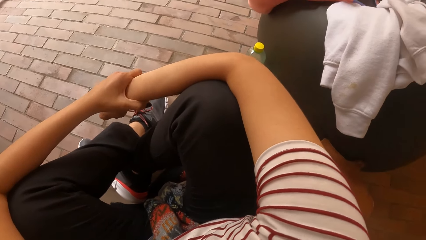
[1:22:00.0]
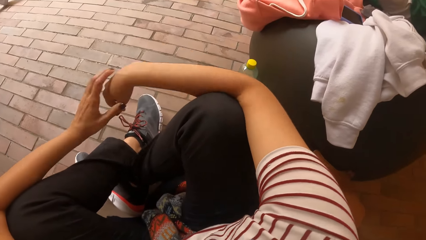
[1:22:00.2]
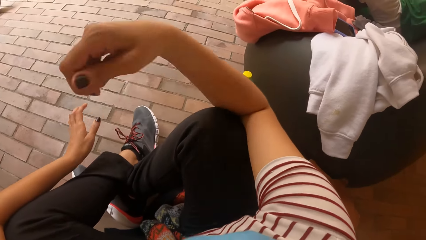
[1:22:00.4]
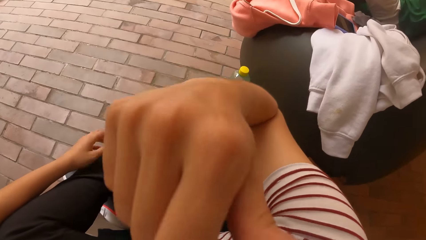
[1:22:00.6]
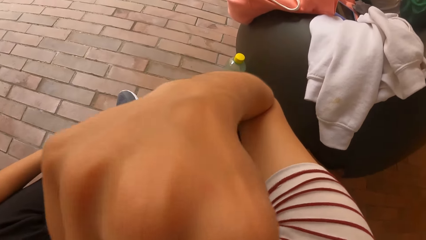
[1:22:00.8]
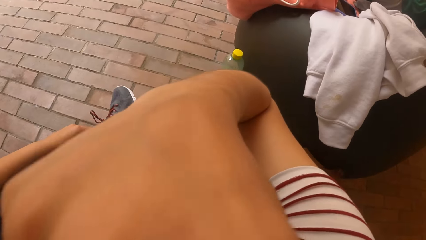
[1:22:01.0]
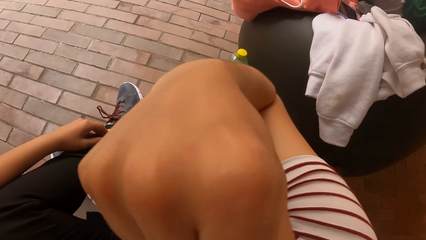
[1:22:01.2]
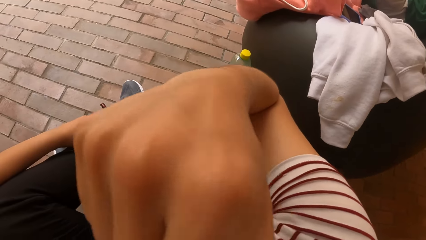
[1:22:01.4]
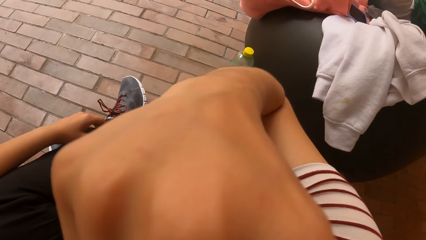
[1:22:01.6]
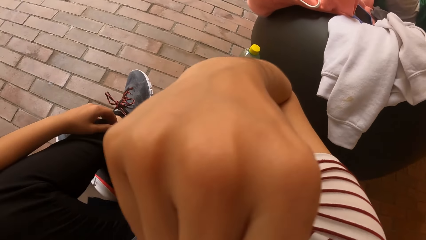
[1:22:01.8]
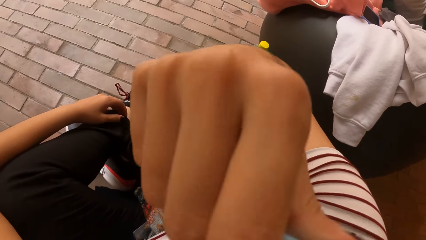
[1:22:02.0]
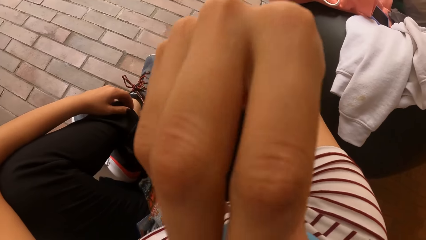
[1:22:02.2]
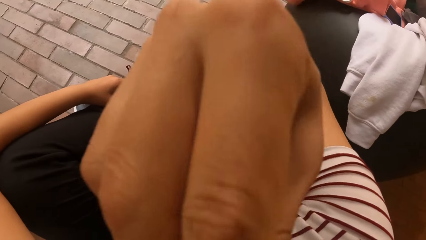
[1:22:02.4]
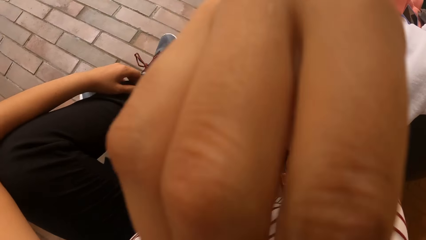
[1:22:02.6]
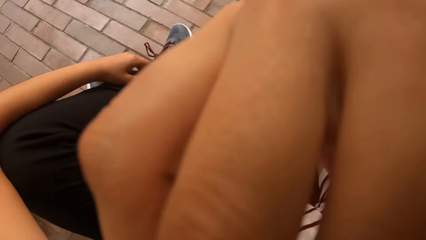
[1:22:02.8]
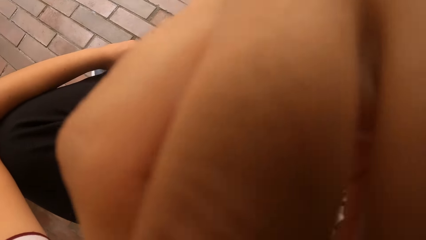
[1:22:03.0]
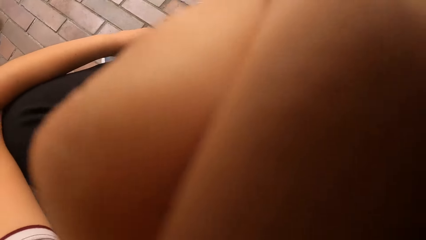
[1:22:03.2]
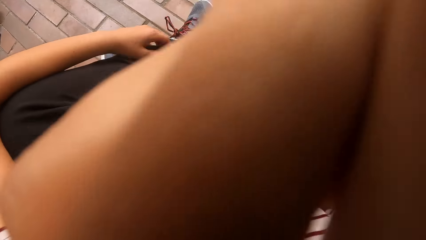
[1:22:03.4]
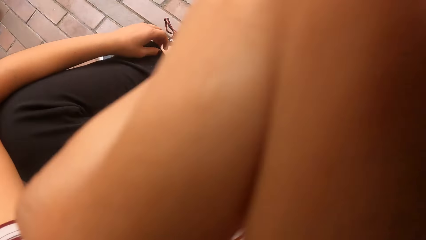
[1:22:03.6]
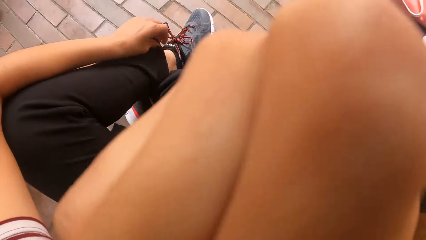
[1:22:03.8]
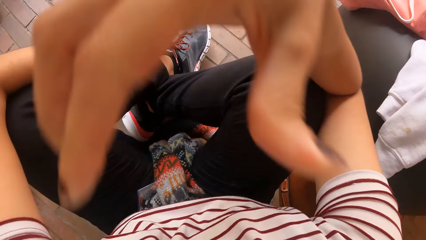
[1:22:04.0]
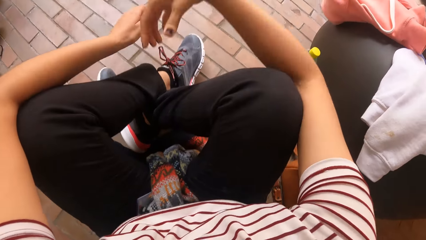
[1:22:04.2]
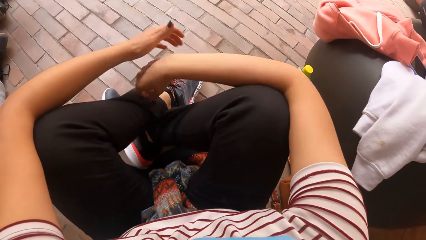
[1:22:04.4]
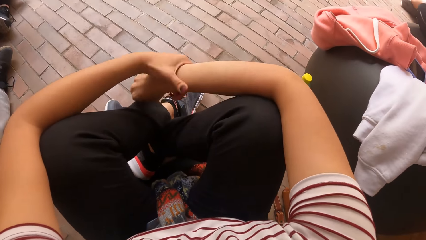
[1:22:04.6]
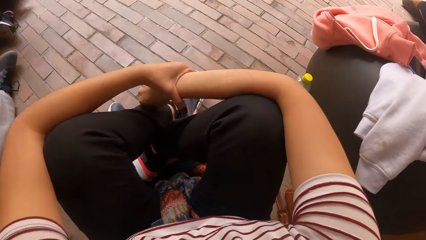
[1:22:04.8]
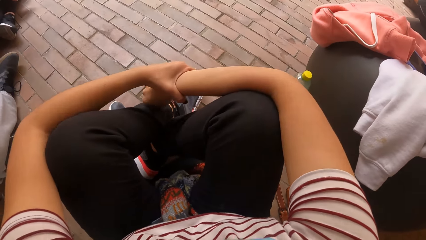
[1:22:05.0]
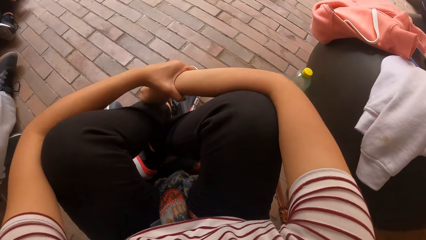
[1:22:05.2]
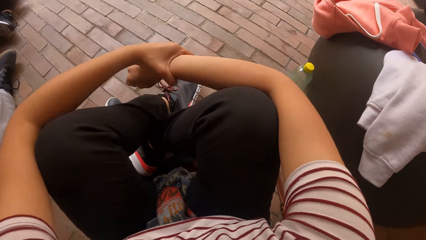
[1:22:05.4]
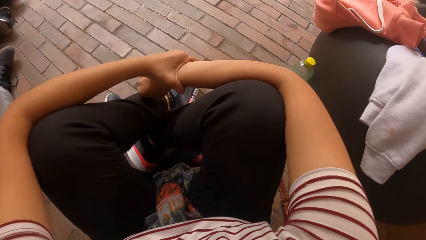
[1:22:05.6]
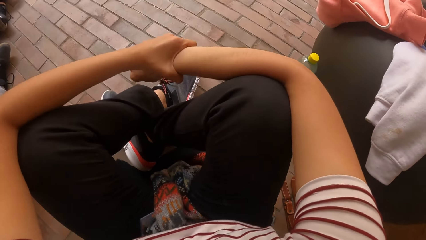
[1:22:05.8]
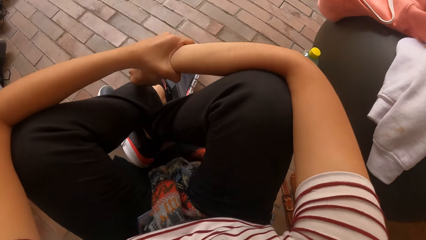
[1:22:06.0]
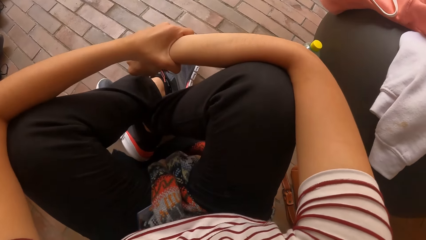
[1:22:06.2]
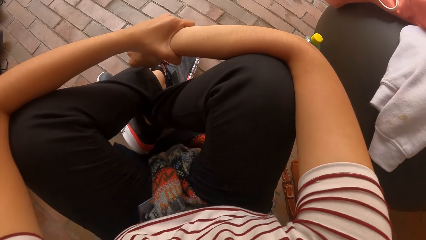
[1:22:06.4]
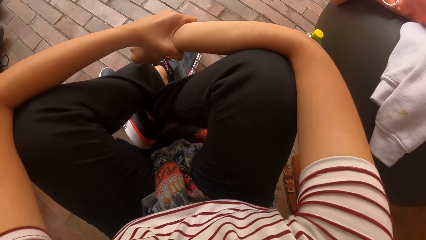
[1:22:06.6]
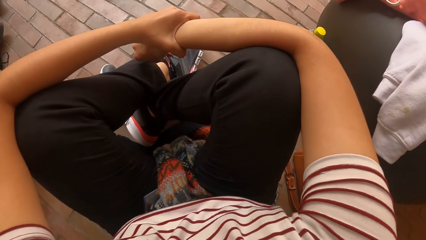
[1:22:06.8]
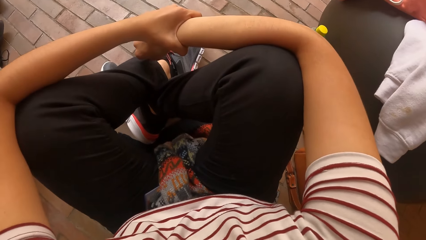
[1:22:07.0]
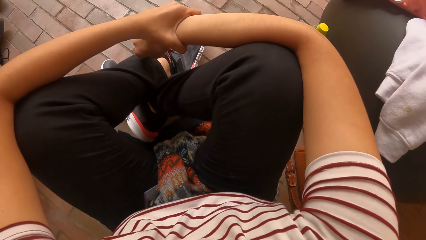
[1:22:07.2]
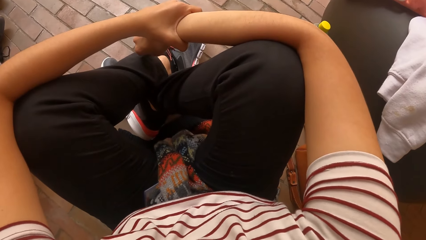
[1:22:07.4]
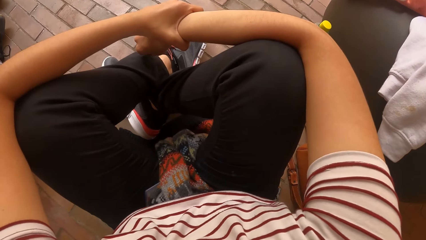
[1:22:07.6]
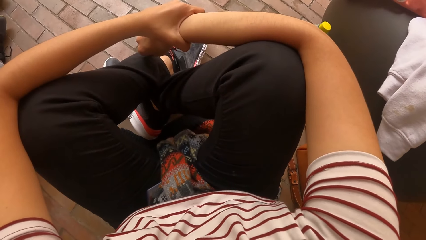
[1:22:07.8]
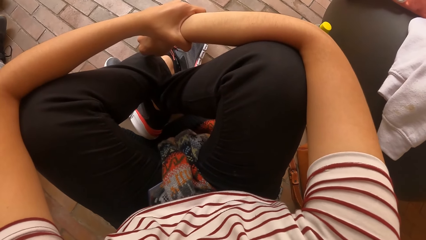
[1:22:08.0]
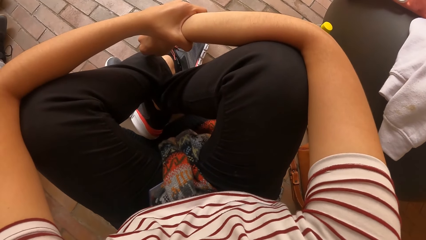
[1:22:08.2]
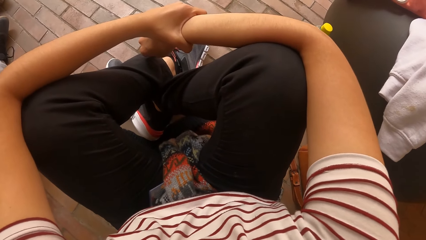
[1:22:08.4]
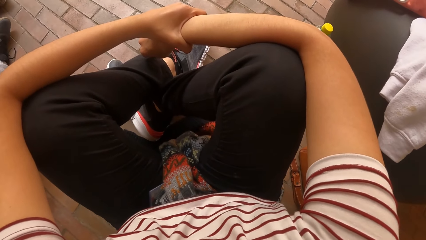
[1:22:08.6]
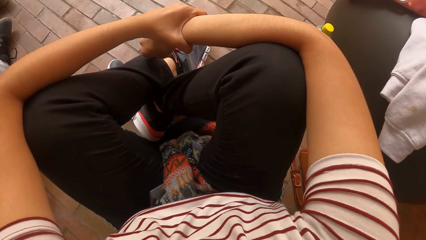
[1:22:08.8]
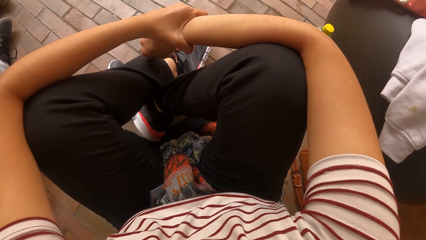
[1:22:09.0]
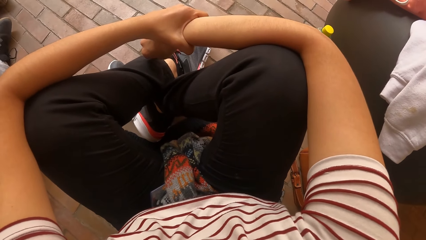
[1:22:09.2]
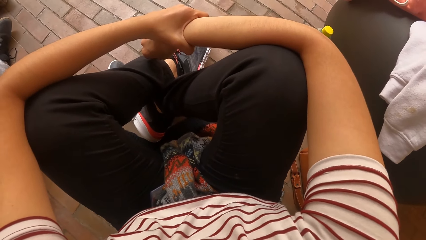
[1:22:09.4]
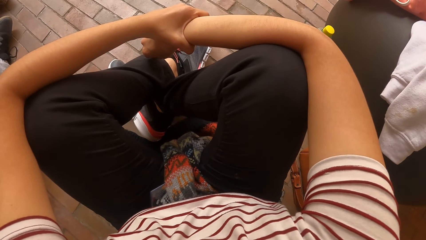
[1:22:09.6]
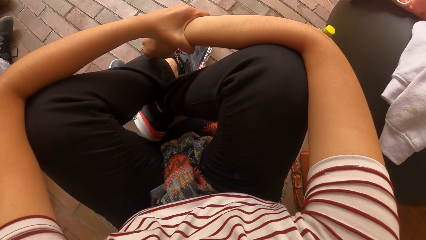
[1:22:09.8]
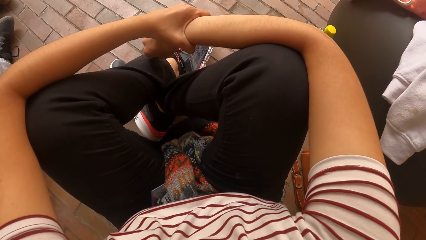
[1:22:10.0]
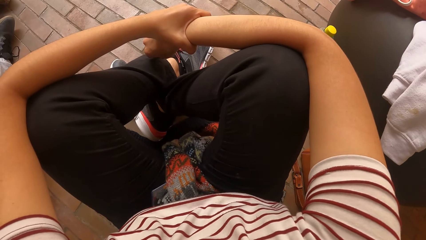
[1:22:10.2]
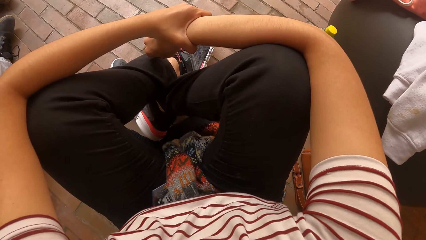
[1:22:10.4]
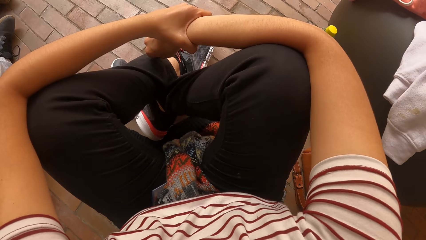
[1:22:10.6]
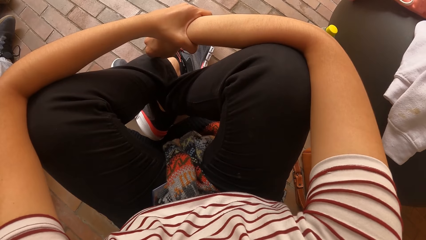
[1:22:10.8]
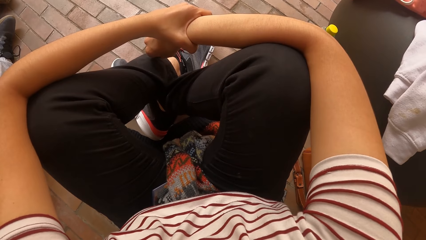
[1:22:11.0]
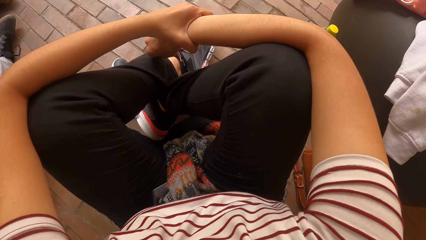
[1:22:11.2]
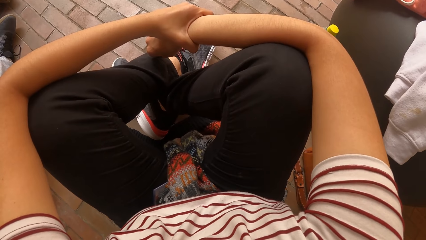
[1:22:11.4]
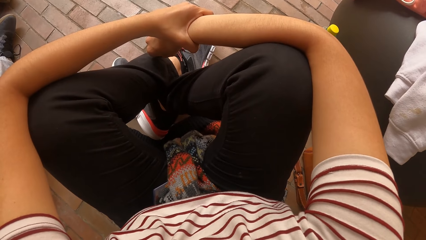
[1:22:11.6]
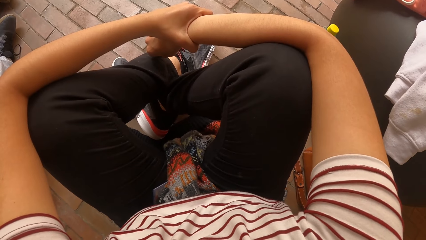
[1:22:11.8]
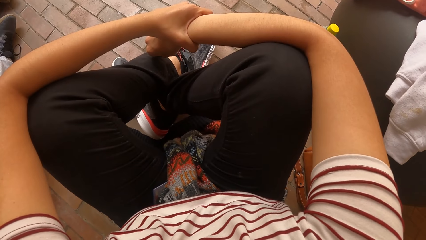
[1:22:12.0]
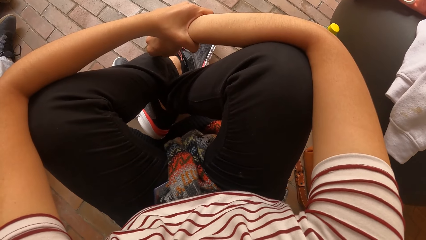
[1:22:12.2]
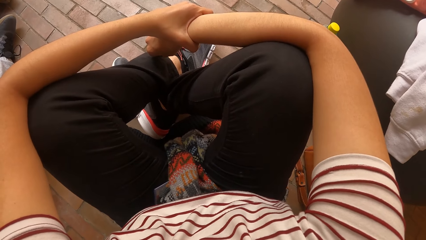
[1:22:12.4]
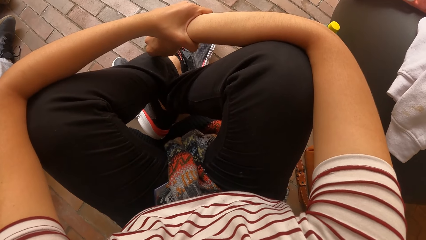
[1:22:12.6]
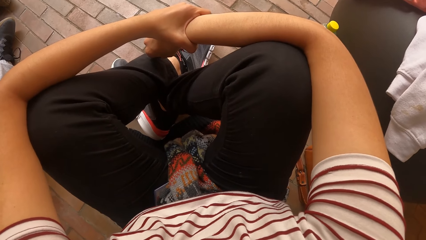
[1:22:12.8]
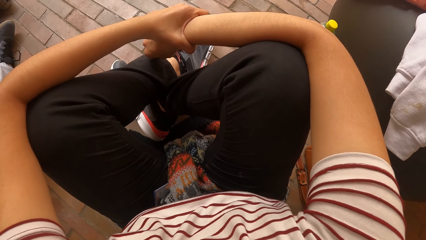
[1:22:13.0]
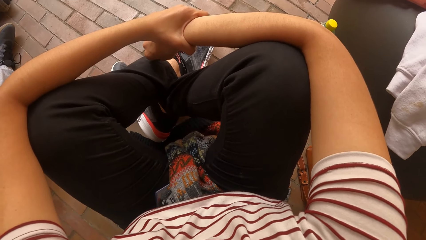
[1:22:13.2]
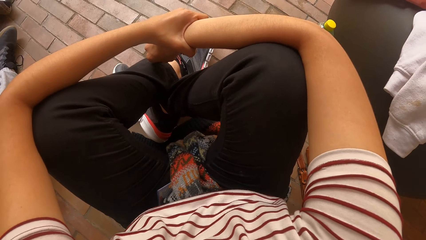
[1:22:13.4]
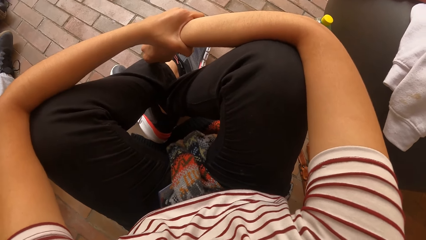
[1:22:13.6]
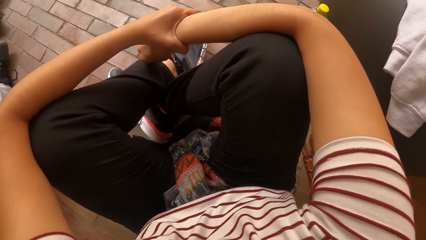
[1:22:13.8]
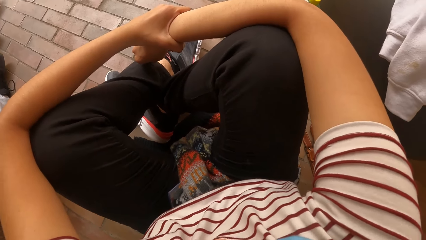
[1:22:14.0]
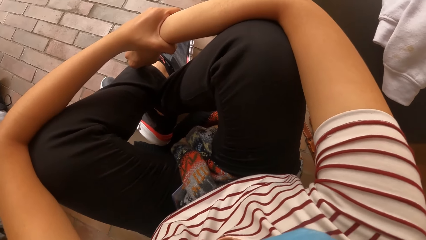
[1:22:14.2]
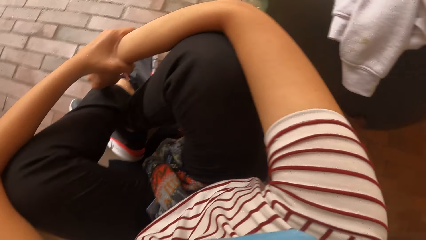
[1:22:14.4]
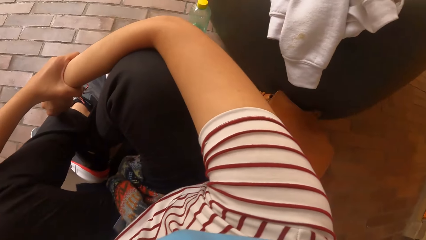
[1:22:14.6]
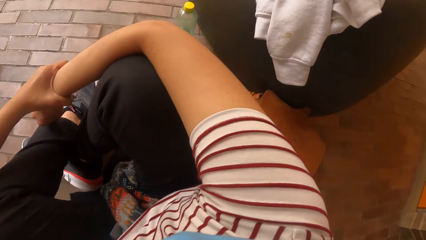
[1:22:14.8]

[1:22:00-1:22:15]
The camera wearer scratches her face with her right hand. She lifts her right hand and touches something. She lowers her right hand. She holds her right hand. She stares at the floor.
